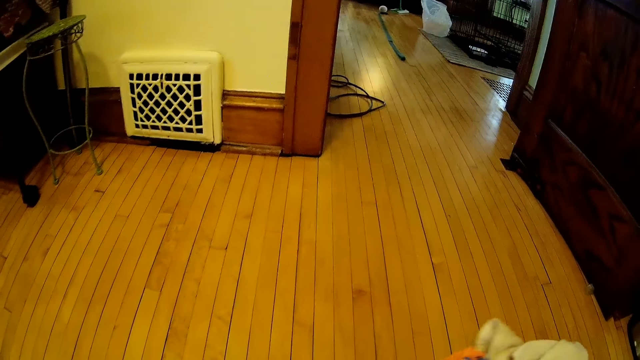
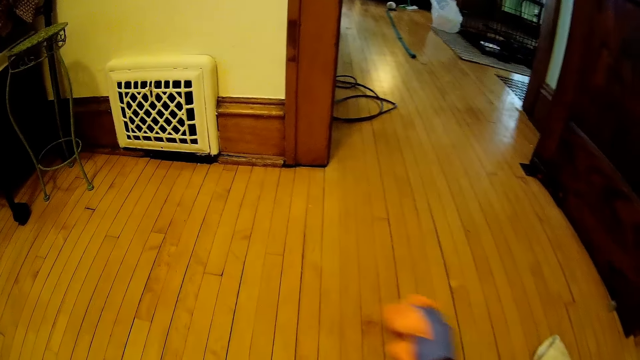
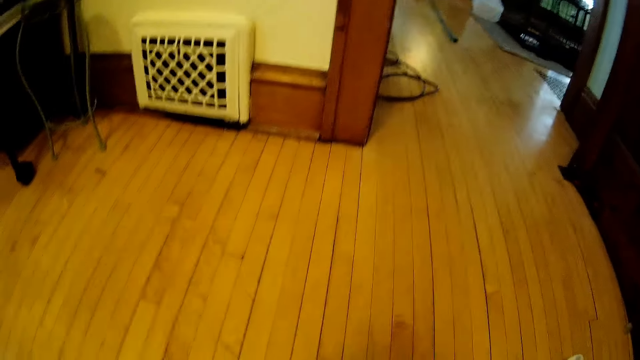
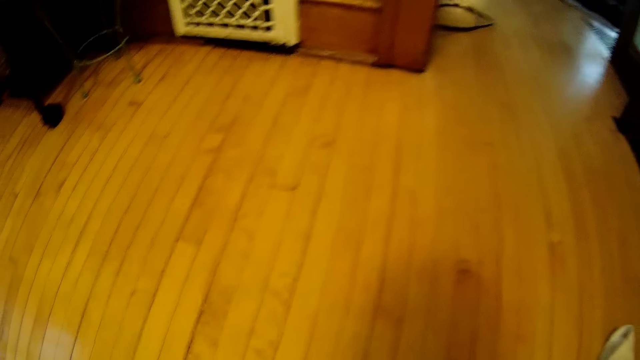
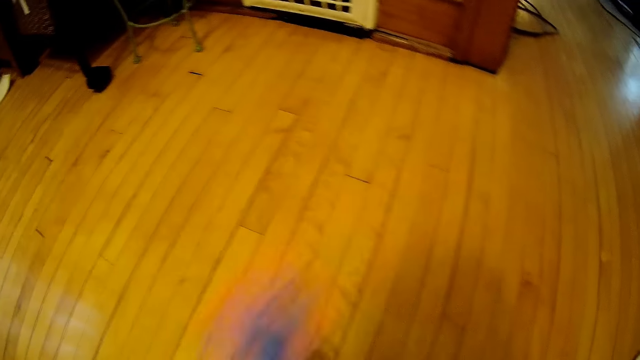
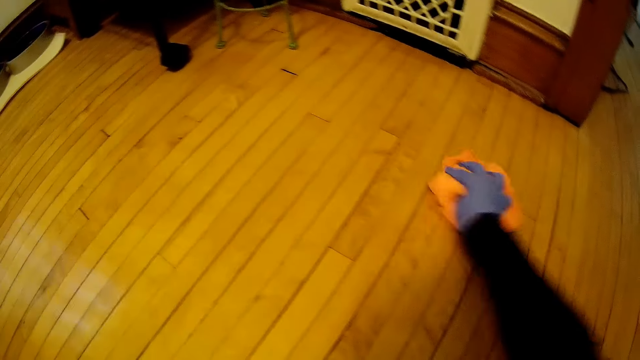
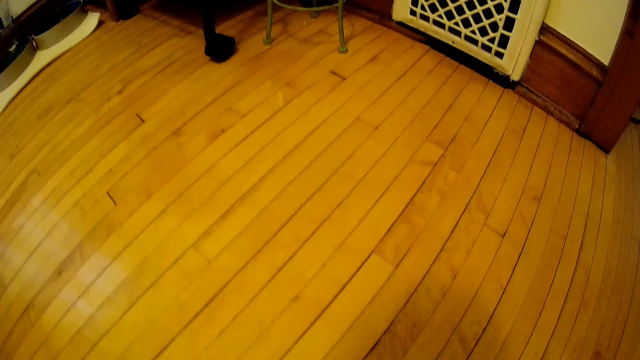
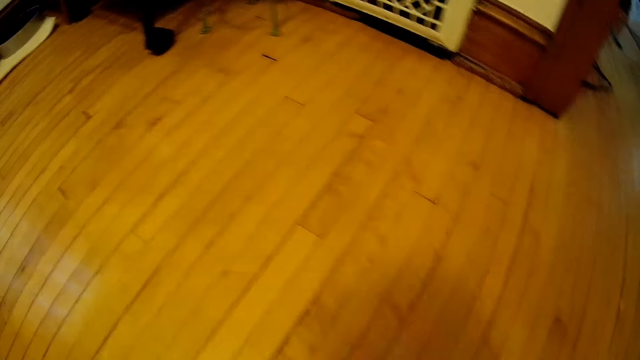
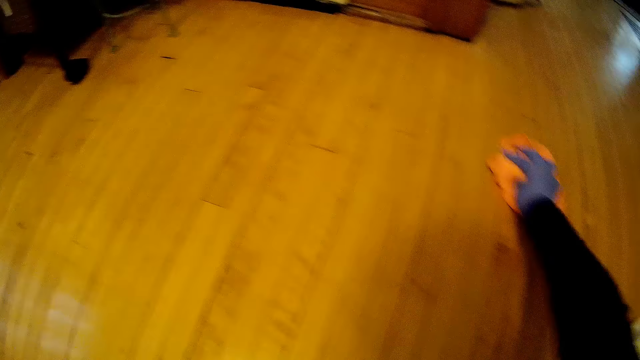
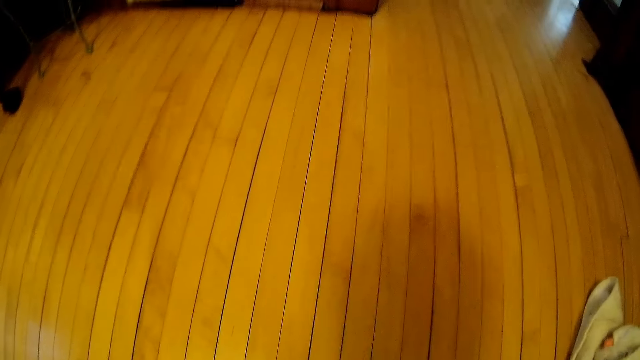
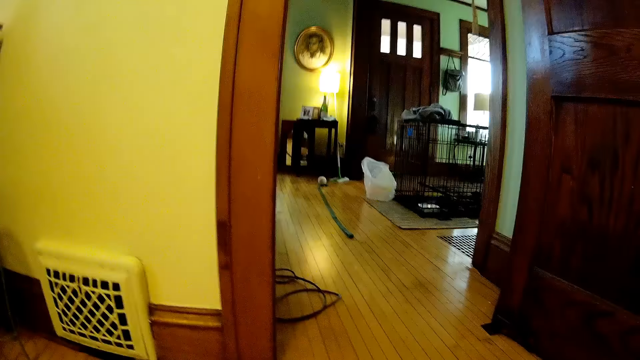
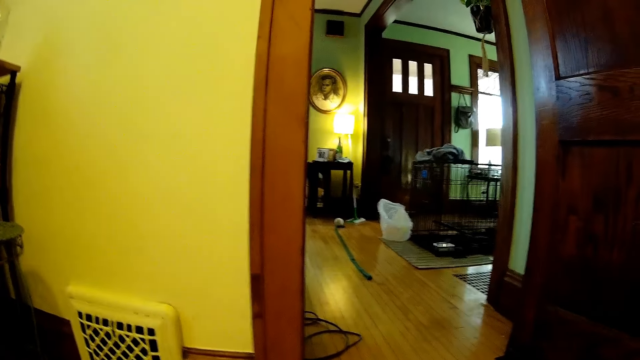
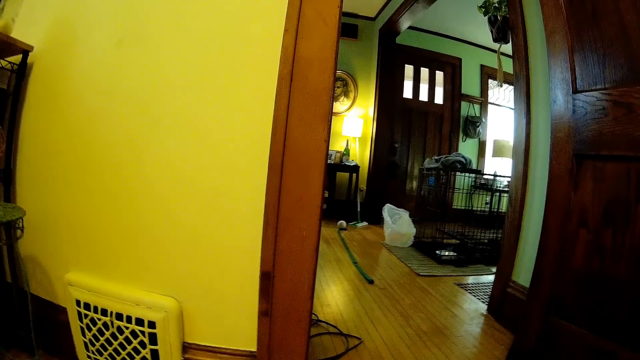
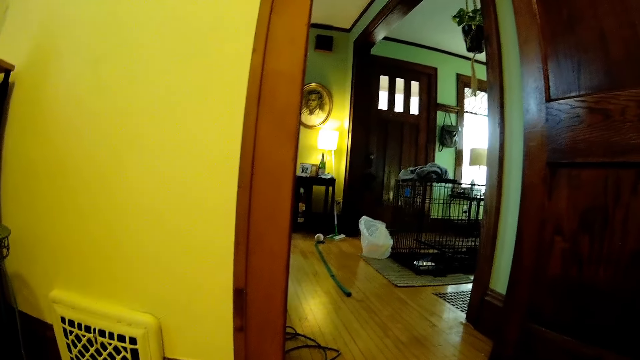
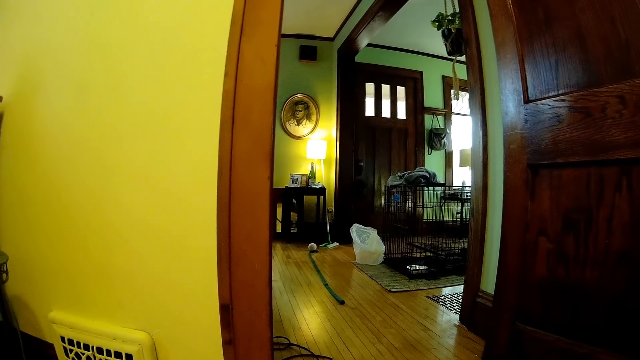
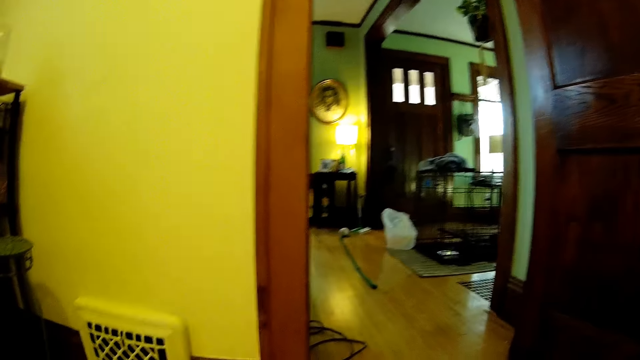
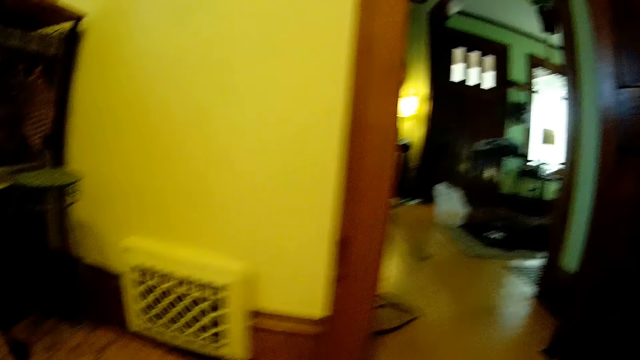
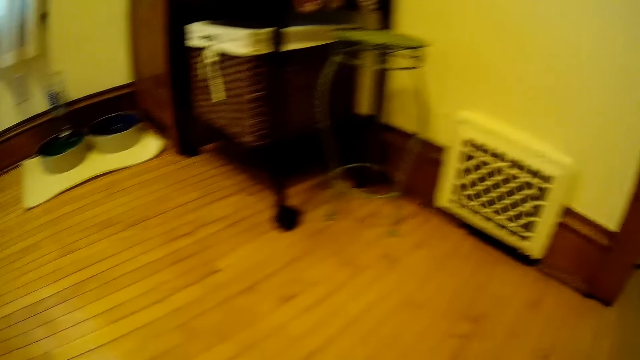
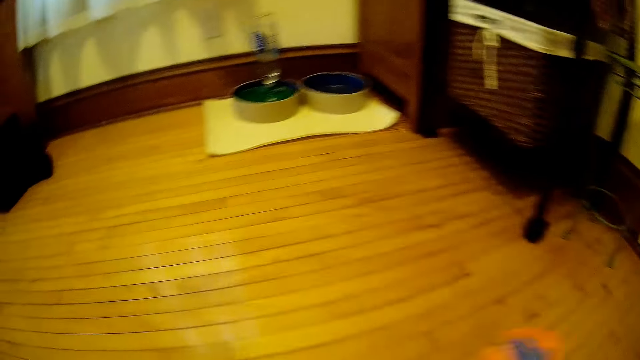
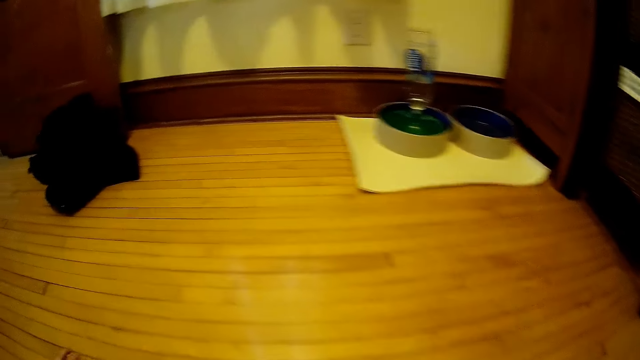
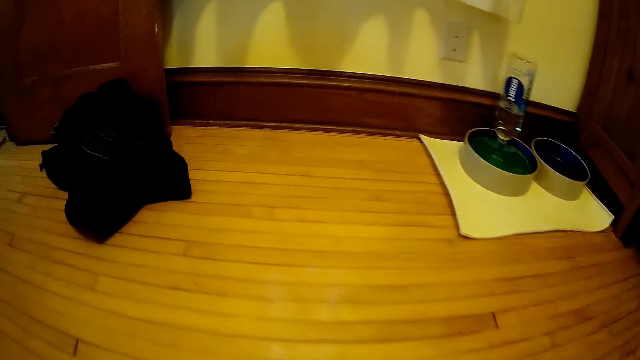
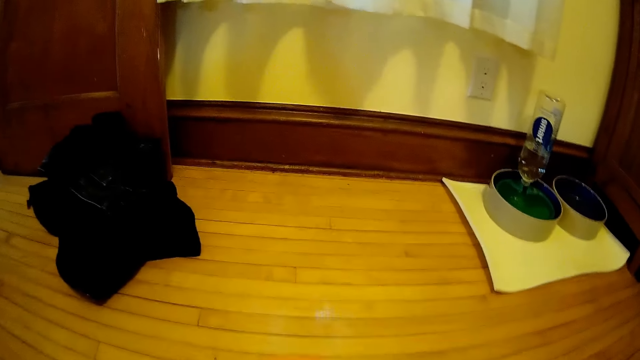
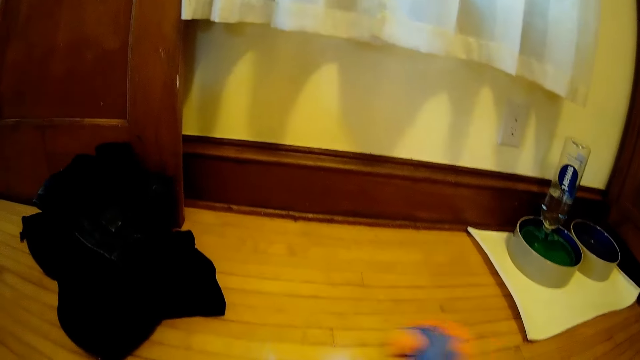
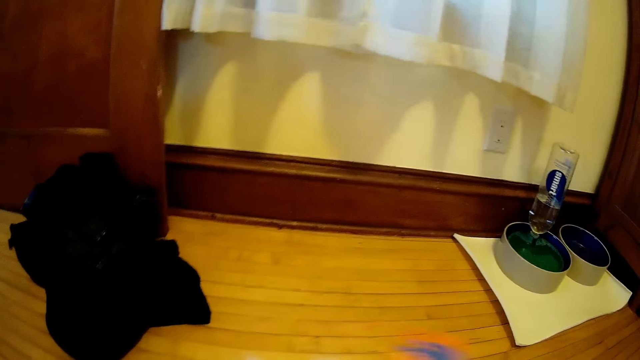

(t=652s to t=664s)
The camera wearer cleans the floor with the piece of cloth in his gloved right hand. He looks into the room. He looks at the floor.

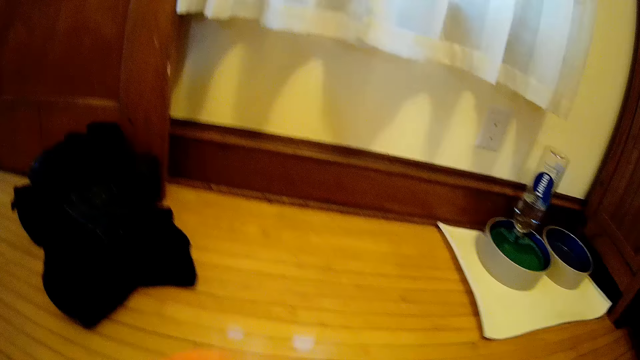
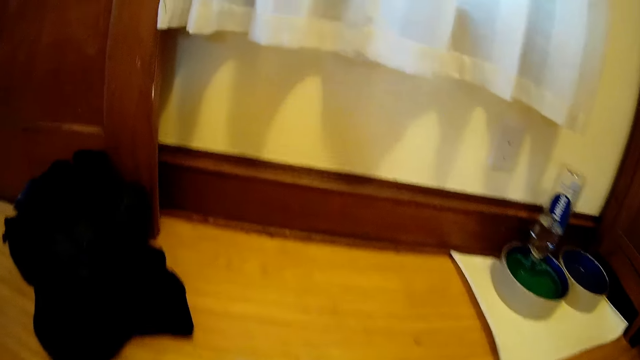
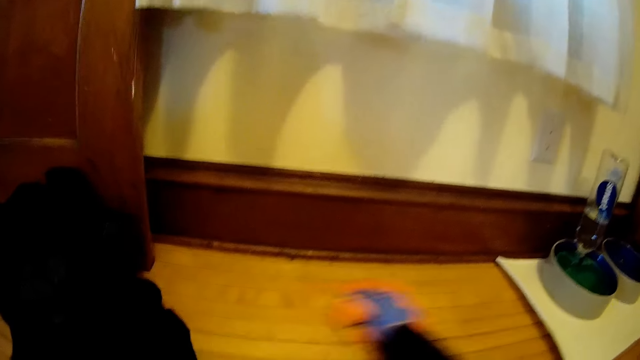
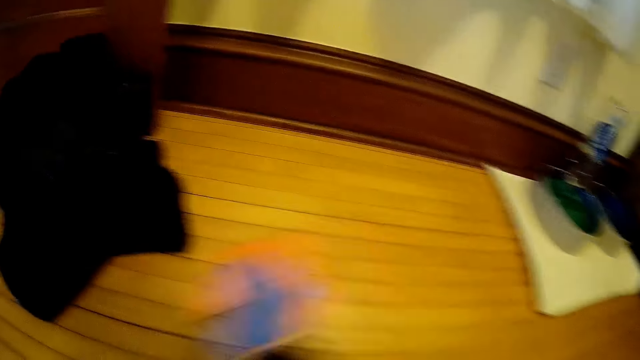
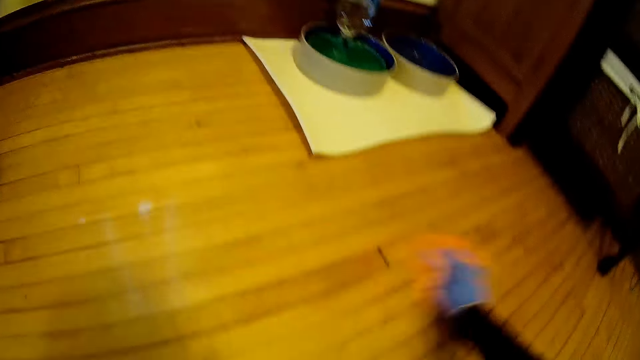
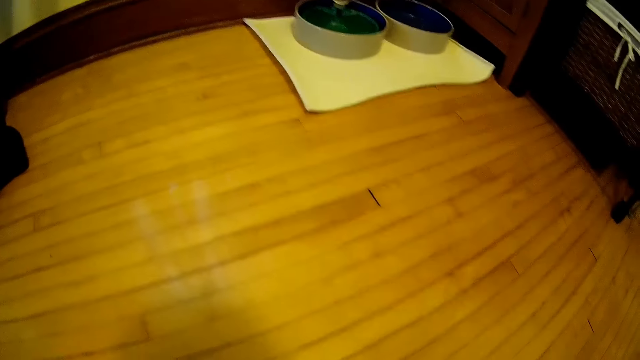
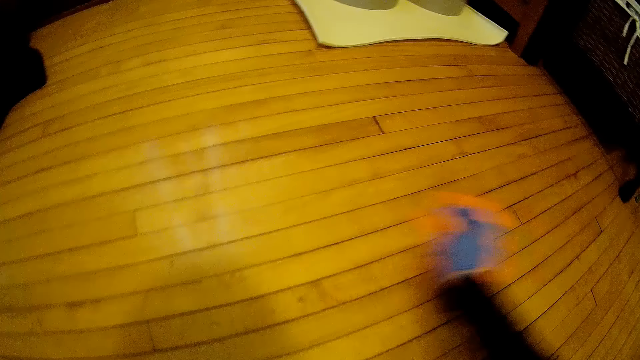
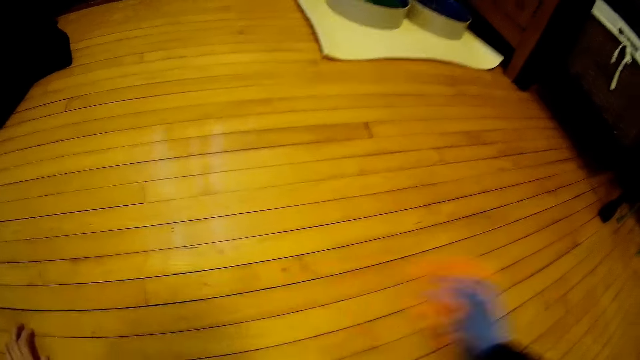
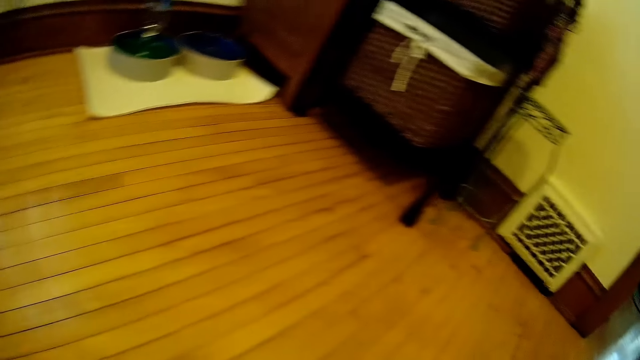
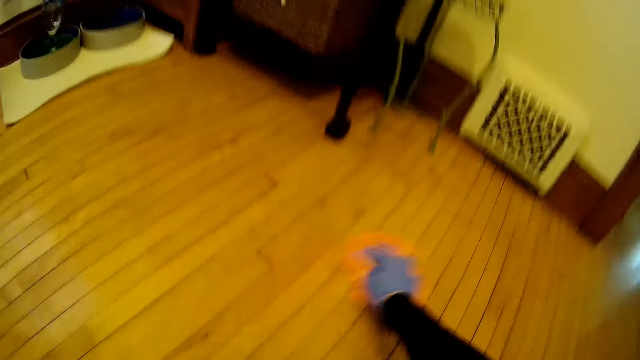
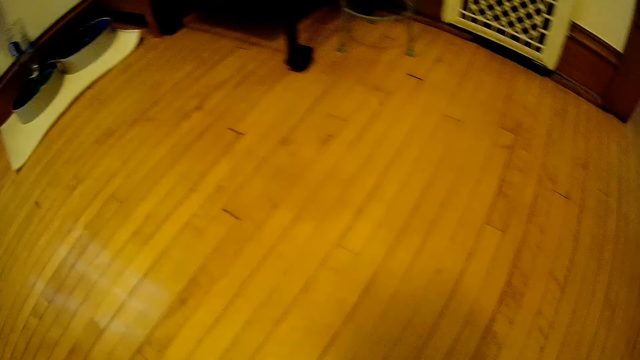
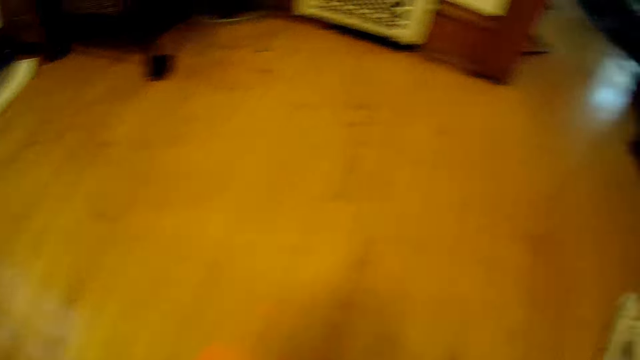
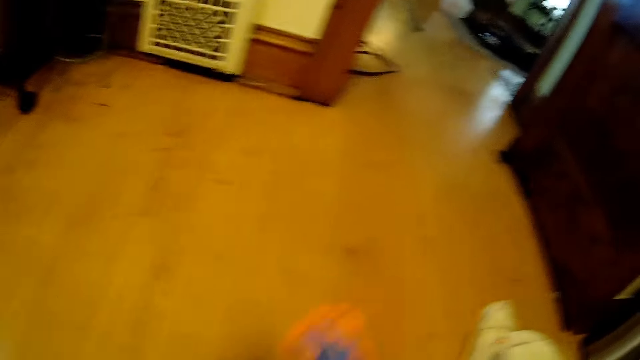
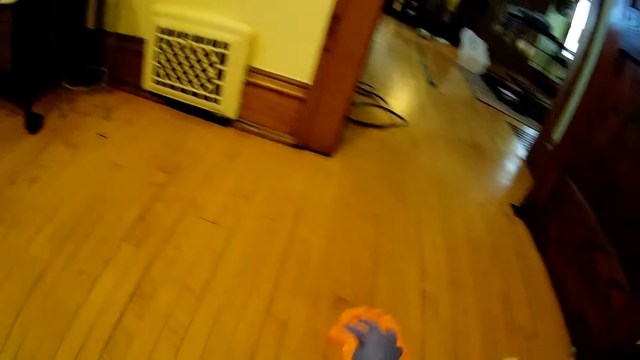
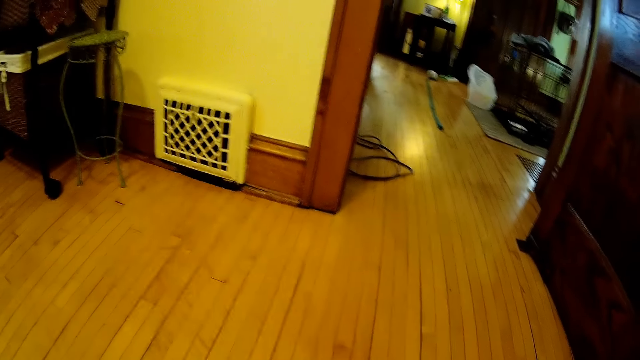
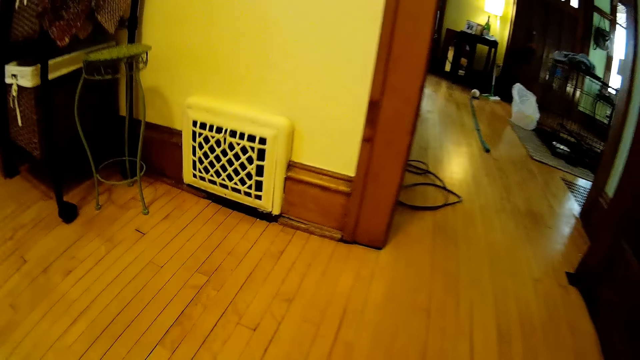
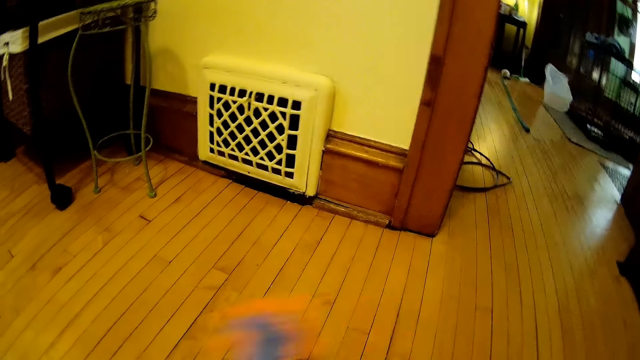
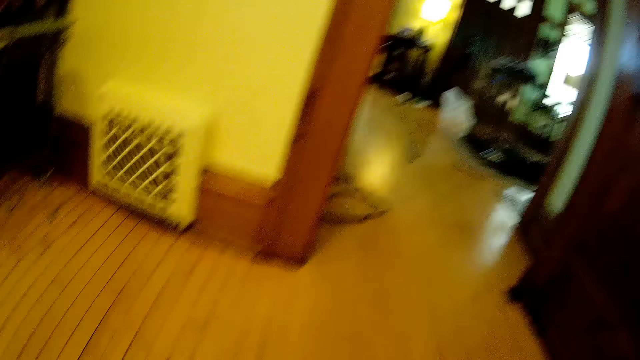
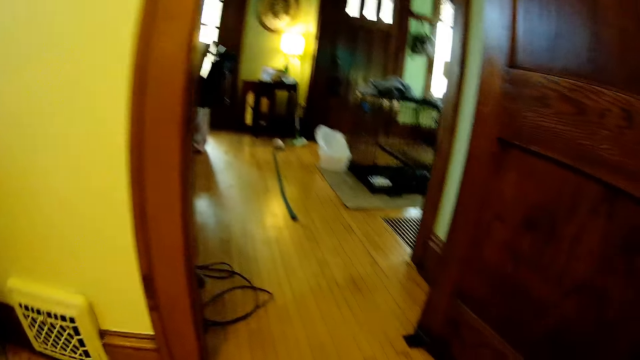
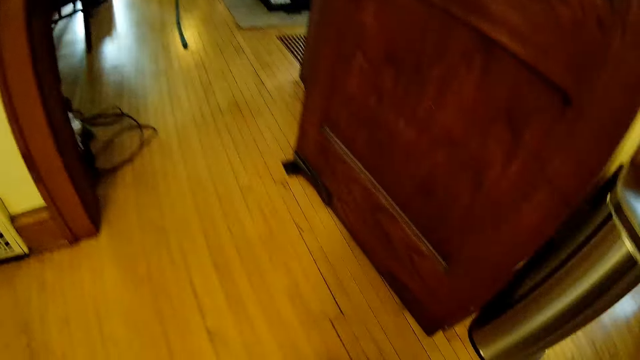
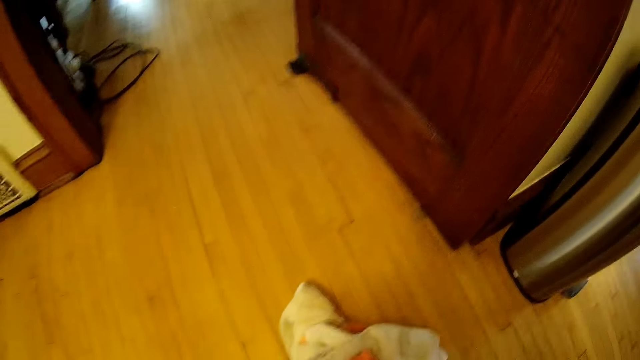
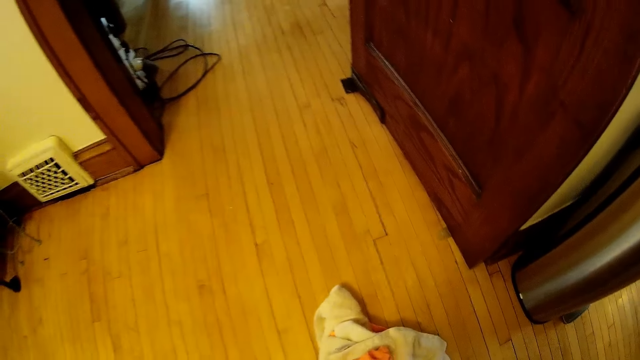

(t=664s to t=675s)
The camera wearer wipes the floor with a towel.
